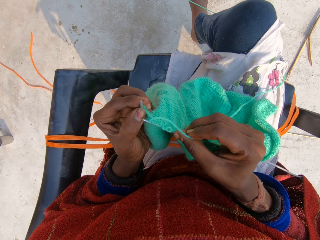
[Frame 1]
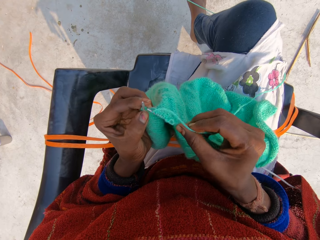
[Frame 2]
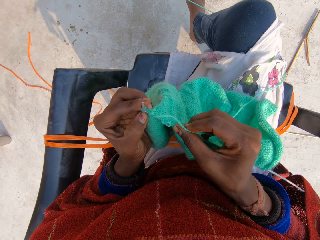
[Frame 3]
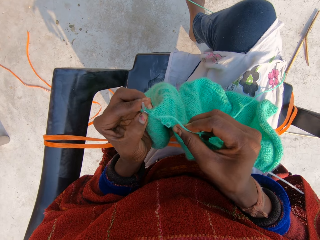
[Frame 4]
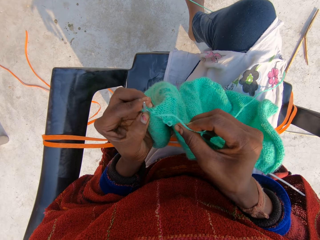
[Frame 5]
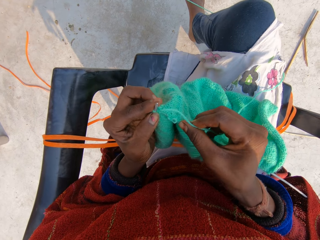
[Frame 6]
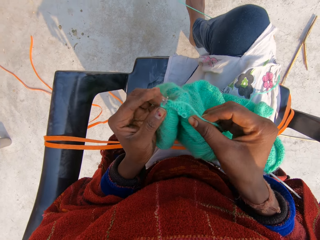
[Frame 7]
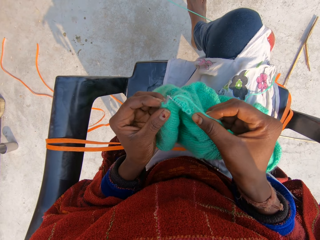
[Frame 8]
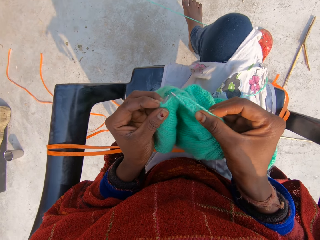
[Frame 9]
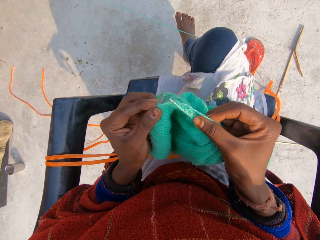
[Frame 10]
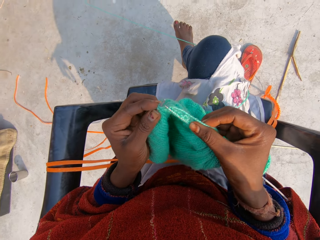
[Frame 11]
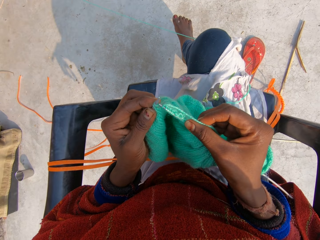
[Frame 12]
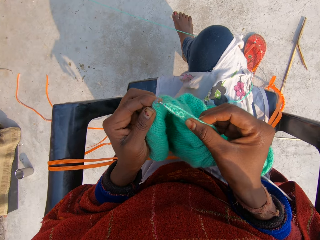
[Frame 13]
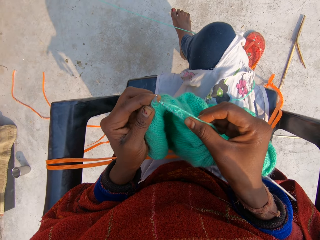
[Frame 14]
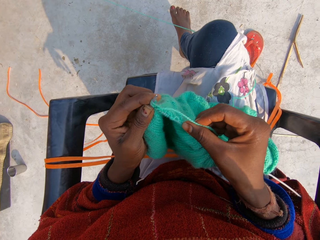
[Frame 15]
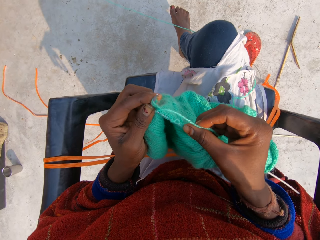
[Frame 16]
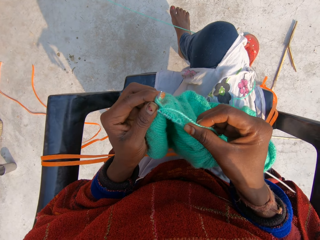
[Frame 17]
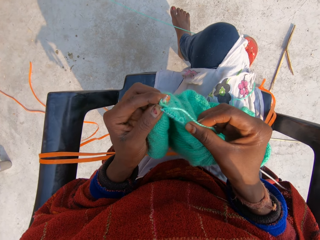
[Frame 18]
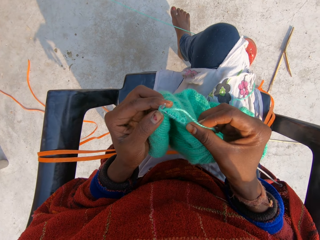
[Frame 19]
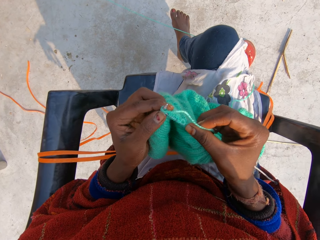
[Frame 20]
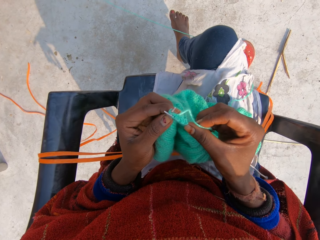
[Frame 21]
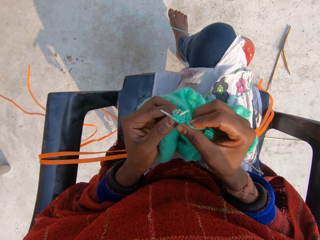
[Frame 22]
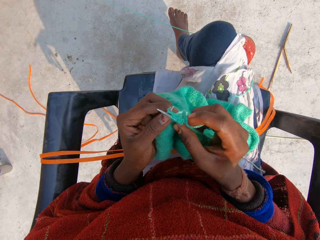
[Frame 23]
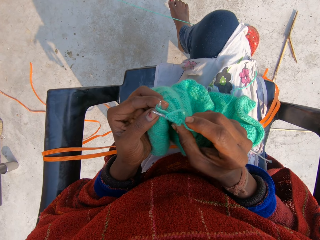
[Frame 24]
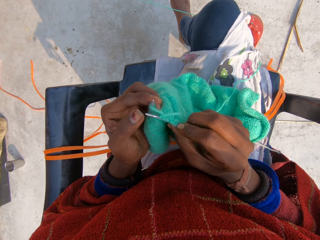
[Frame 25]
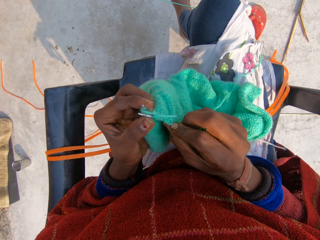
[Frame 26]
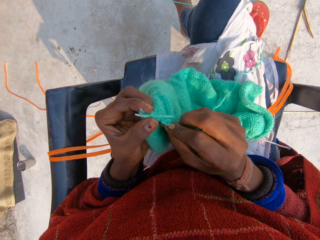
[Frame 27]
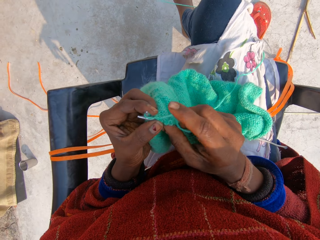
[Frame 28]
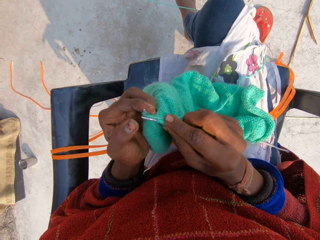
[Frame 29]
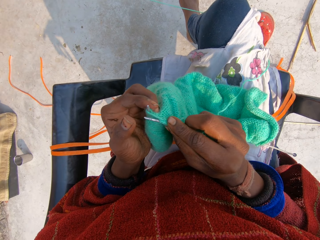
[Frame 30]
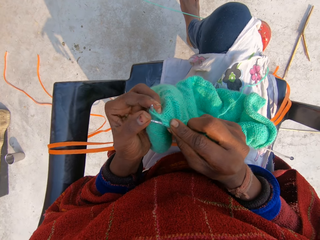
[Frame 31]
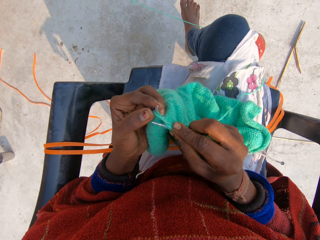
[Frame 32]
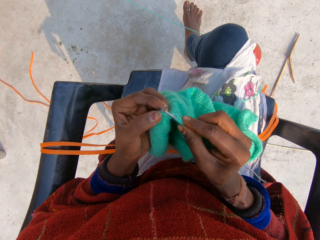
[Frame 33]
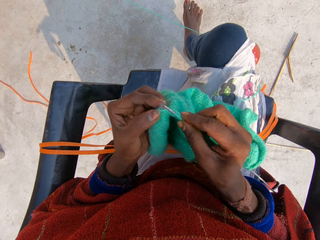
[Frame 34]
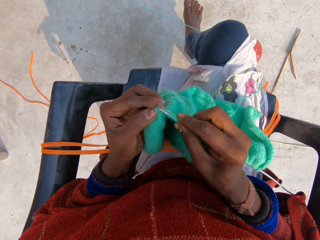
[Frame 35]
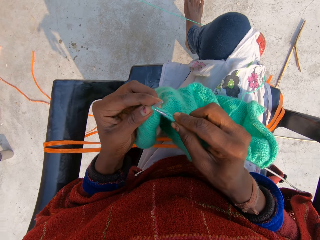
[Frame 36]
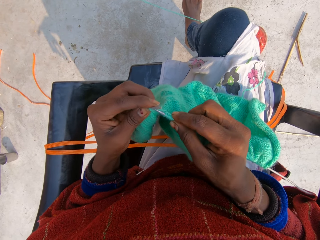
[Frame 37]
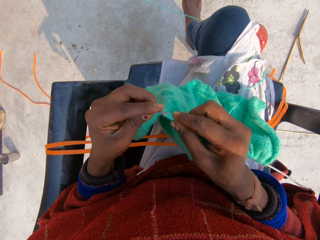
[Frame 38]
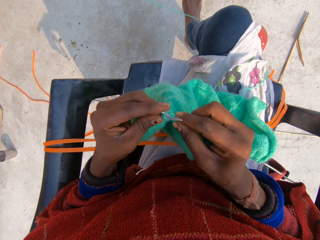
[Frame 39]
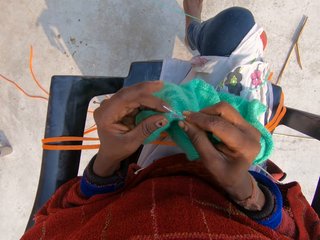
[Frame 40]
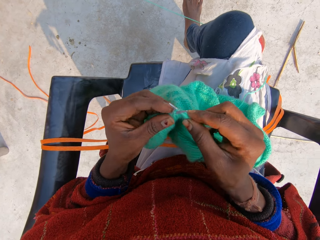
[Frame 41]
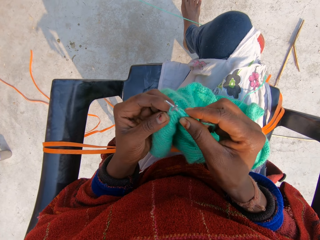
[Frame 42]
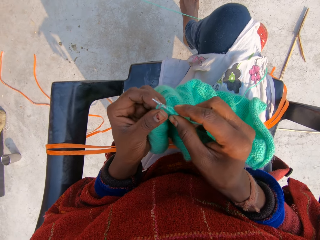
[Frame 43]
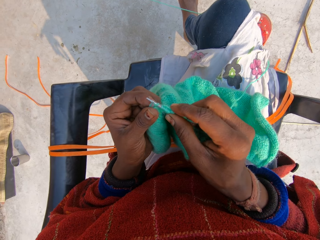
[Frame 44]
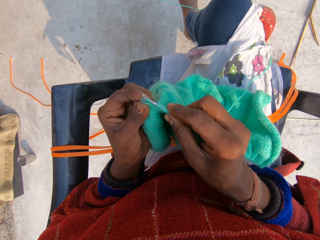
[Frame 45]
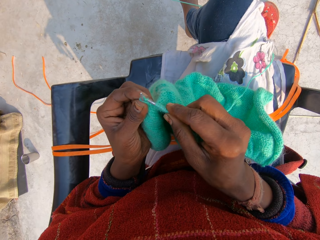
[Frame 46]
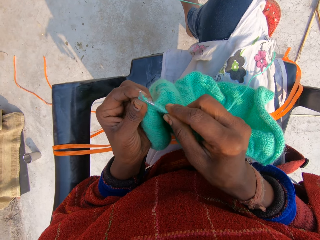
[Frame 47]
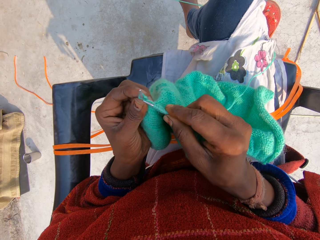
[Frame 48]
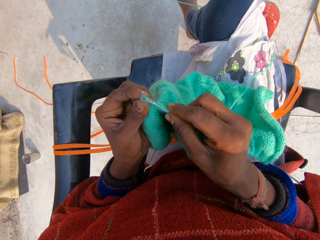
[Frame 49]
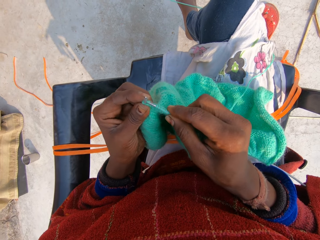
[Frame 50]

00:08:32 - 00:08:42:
The camera wearer continues to knit blue material.

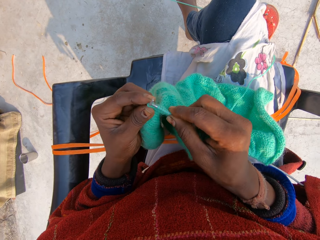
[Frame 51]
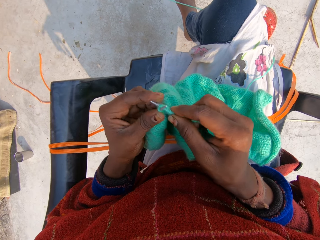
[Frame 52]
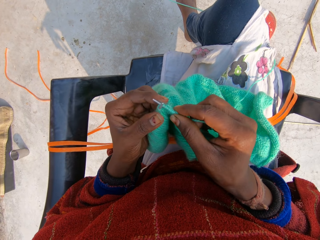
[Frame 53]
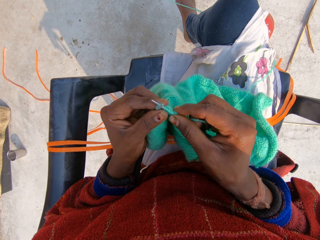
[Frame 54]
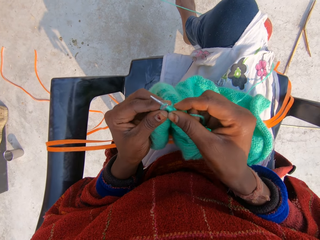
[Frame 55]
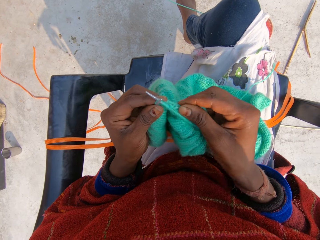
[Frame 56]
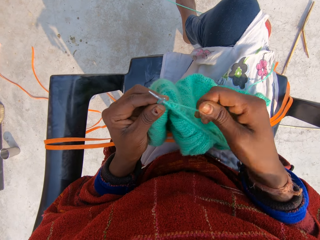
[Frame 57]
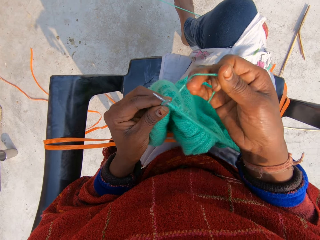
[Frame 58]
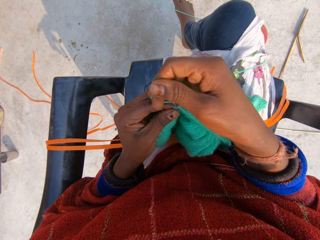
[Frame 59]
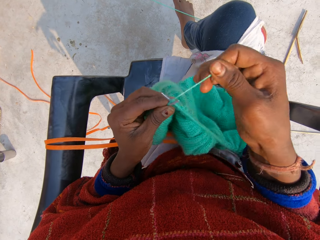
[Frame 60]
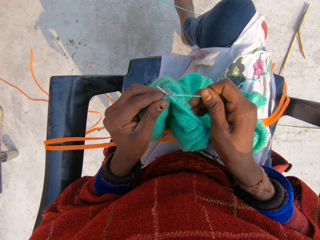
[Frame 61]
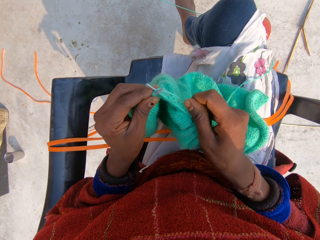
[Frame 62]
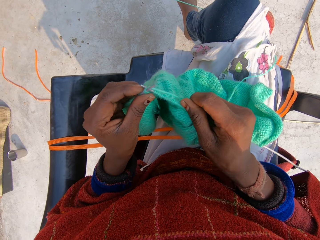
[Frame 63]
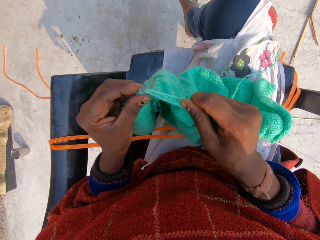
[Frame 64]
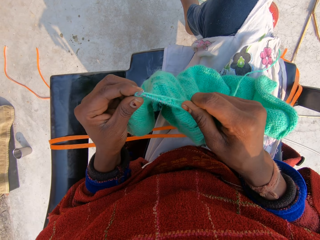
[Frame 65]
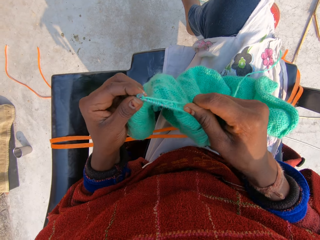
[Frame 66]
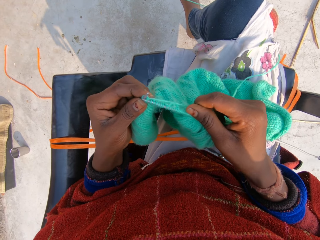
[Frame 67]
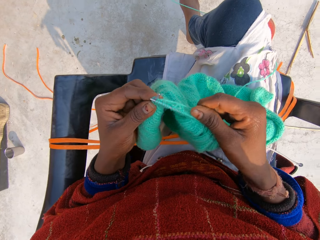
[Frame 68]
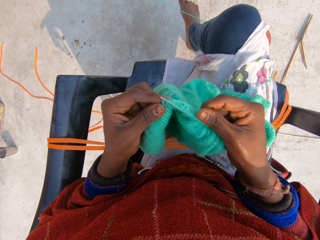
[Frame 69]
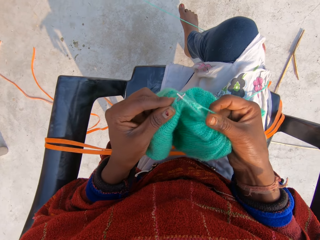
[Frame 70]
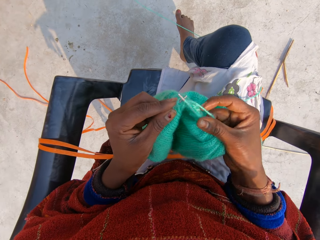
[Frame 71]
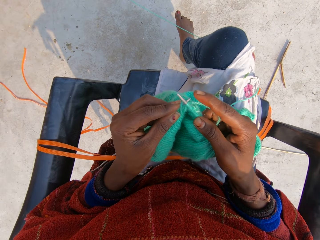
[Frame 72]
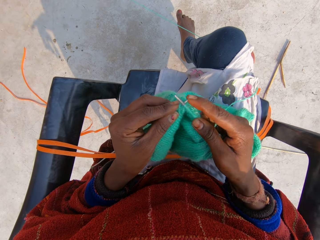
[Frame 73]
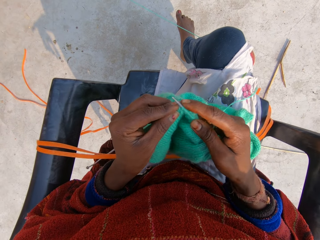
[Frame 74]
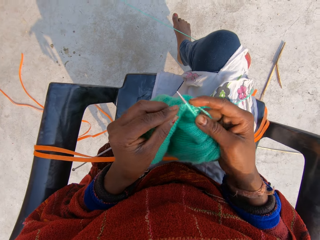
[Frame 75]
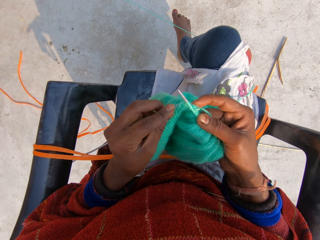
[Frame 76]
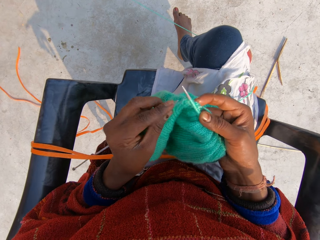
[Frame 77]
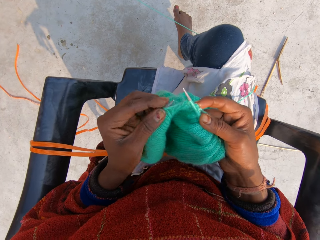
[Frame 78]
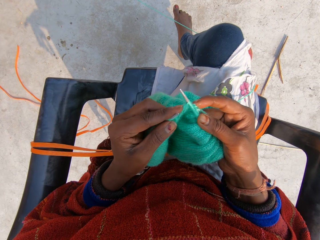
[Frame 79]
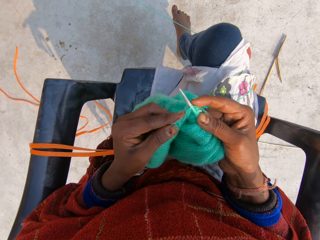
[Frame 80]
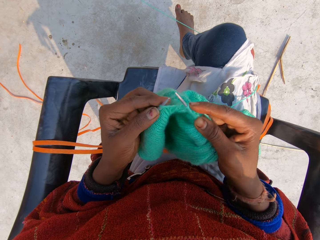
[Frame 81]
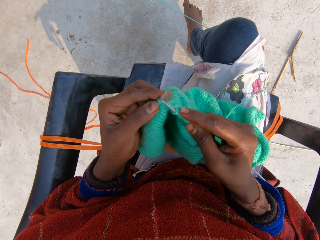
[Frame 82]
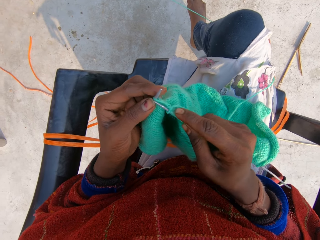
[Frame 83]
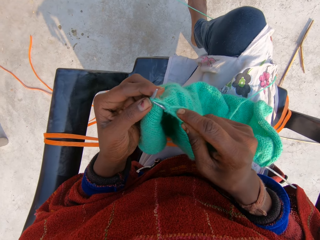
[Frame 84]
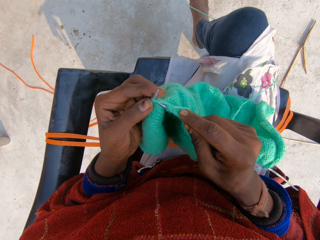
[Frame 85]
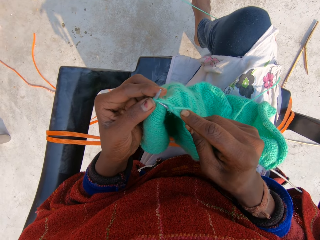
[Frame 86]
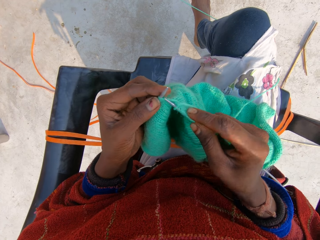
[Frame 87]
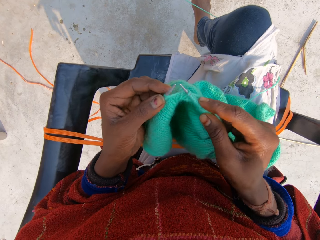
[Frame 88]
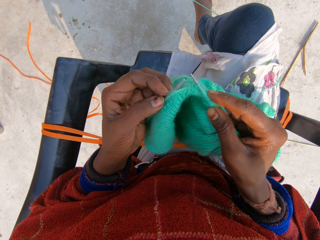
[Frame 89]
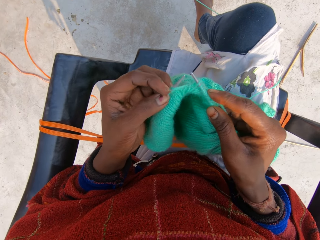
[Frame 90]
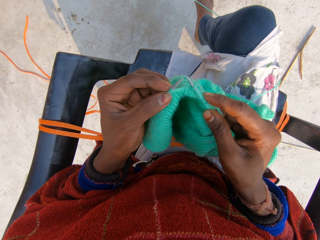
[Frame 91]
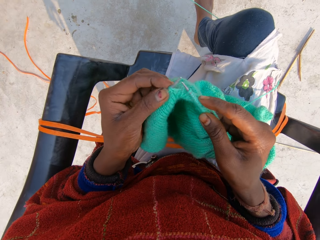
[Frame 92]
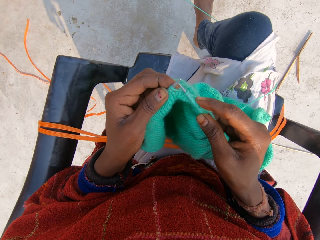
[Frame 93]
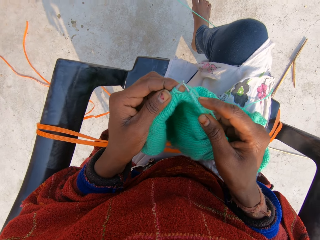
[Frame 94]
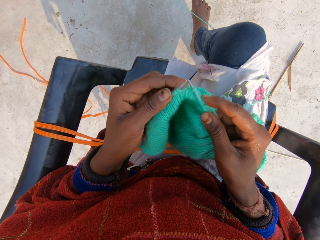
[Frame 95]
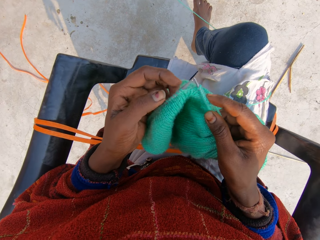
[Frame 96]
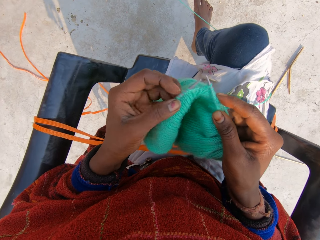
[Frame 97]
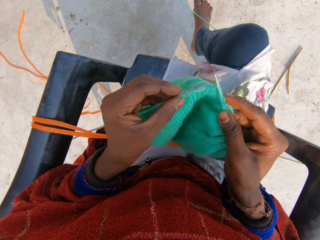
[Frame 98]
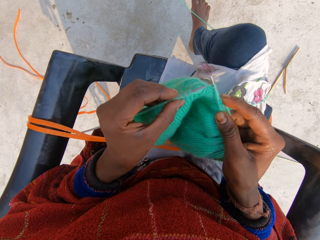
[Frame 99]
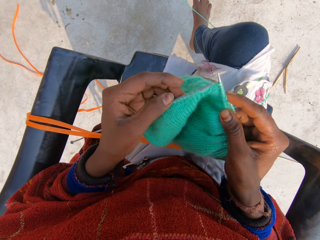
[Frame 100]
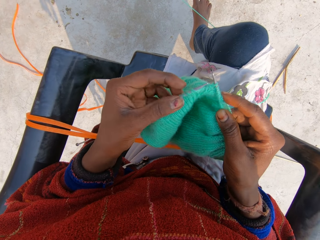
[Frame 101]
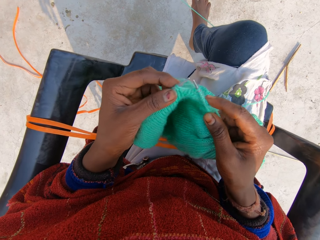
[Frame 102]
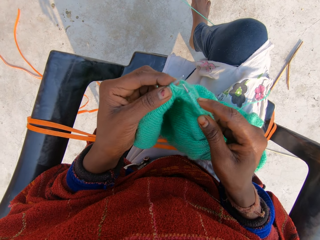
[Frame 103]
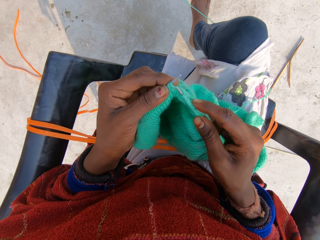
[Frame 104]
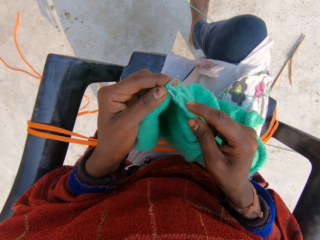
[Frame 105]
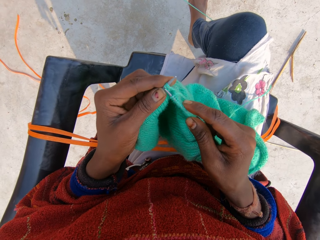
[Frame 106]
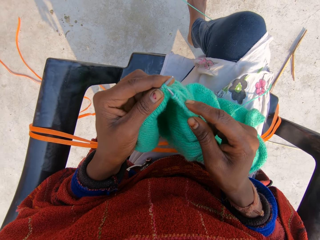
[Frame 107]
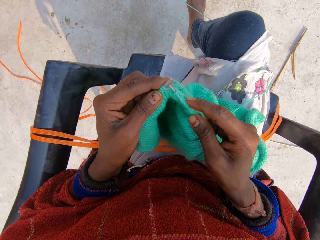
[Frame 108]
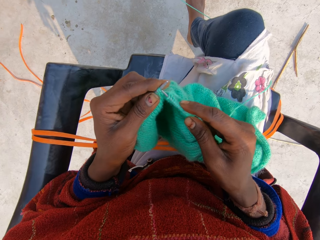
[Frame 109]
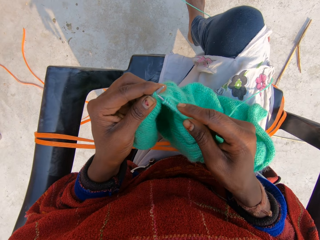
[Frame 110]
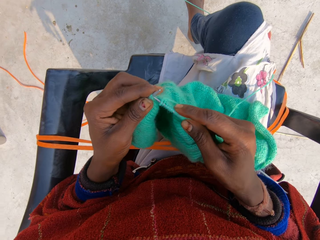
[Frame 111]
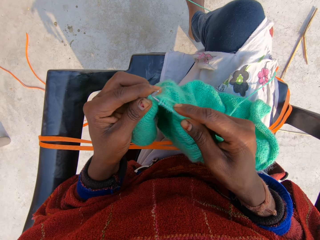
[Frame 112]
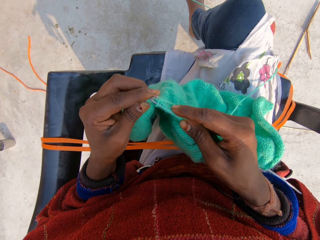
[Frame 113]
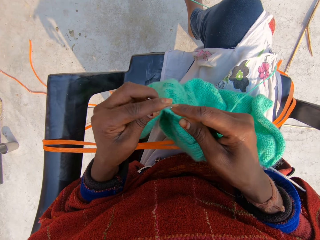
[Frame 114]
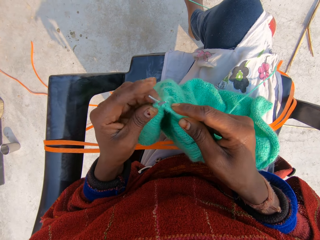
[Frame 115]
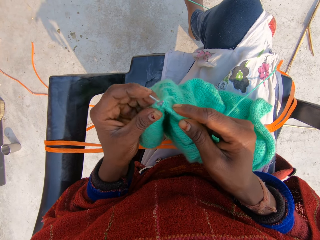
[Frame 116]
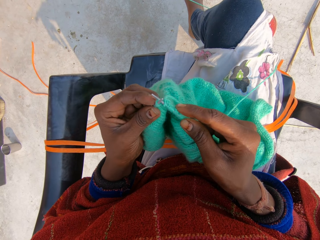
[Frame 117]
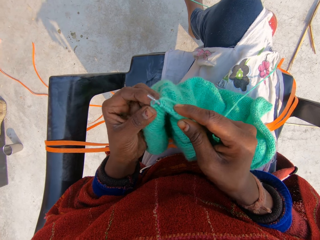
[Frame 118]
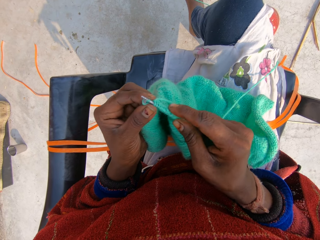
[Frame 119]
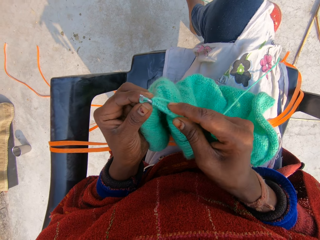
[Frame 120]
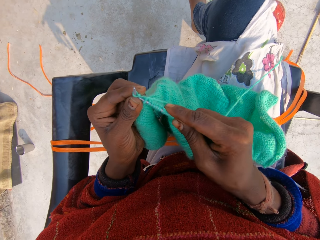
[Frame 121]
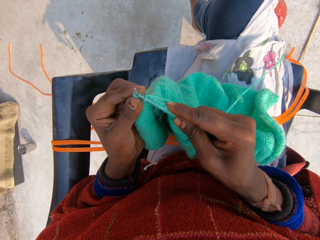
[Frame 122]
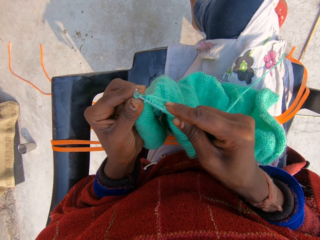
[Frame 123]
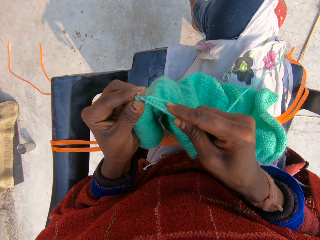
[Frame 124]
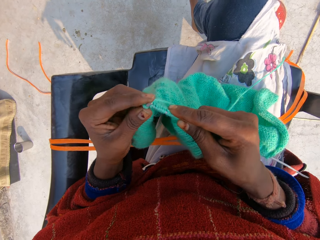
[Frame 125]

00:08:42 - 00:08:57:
The camera wearer rolls the thread around the crochet. They sew the sweater. They touch the sweater. They continue to knit the blue material. They fix the crochet on the thread.
